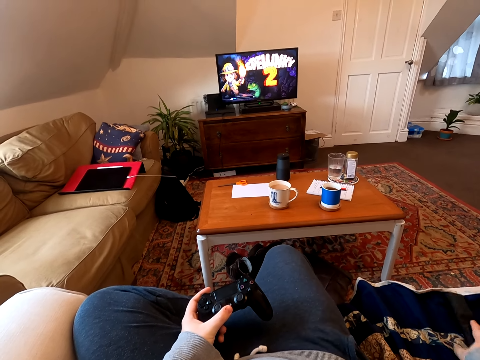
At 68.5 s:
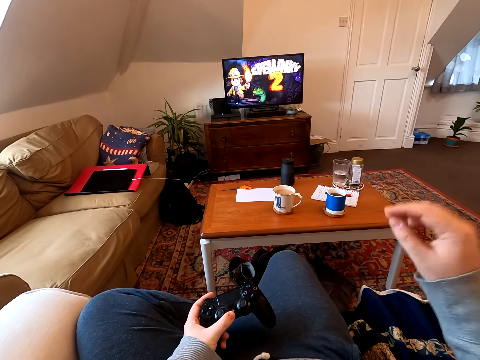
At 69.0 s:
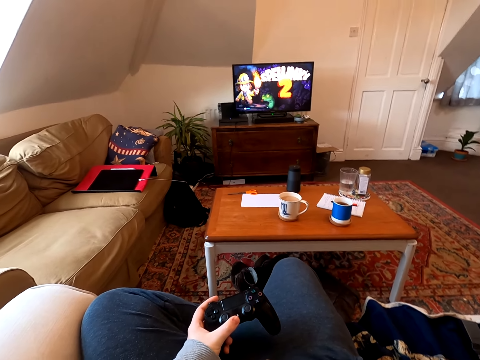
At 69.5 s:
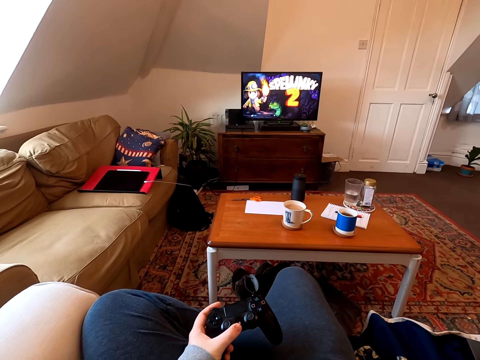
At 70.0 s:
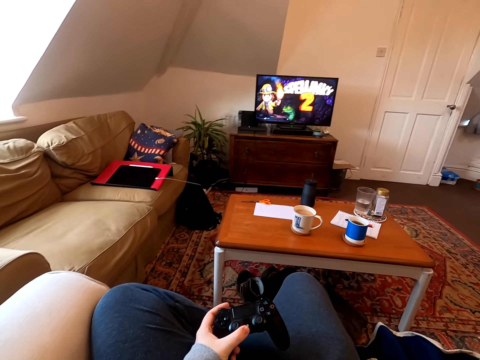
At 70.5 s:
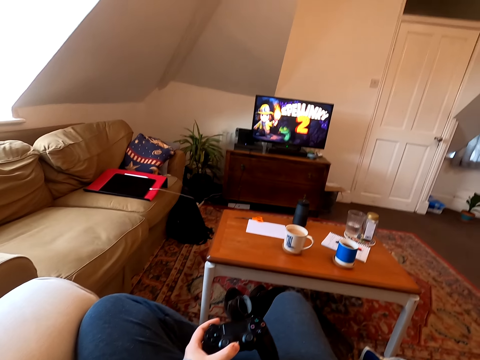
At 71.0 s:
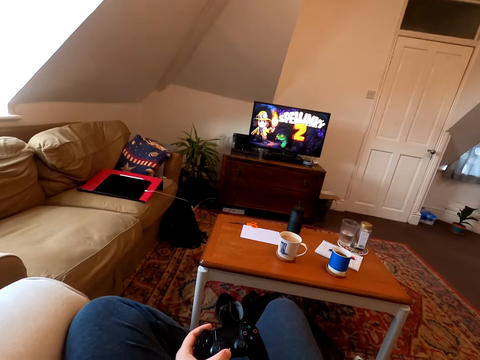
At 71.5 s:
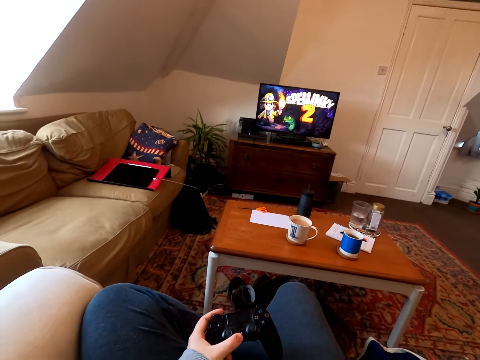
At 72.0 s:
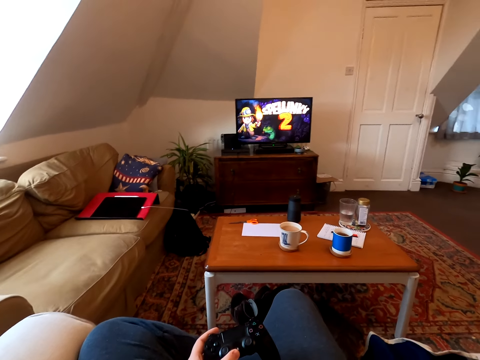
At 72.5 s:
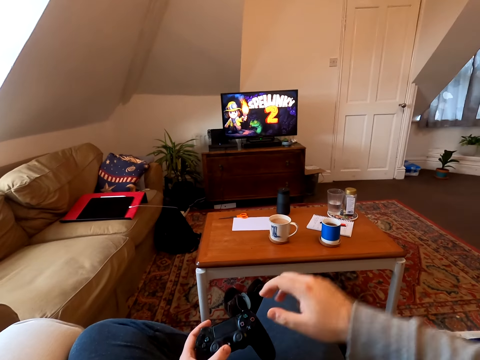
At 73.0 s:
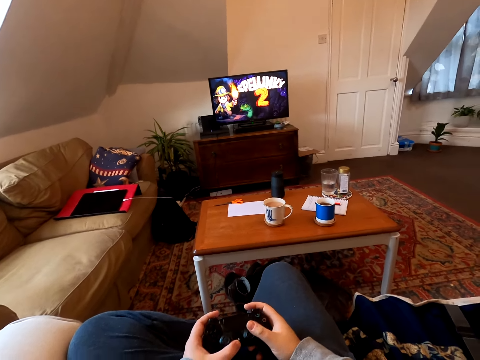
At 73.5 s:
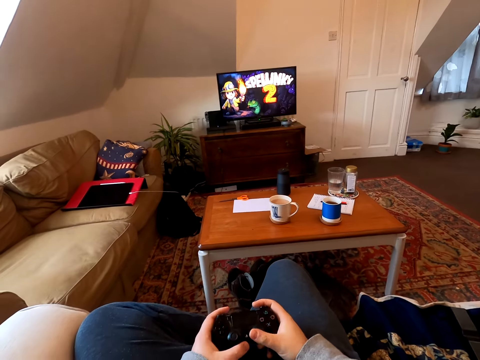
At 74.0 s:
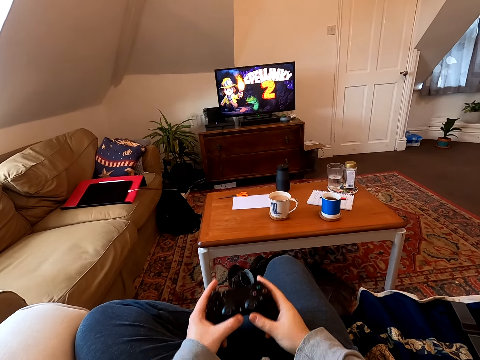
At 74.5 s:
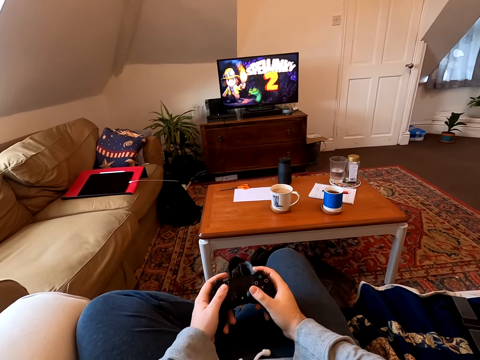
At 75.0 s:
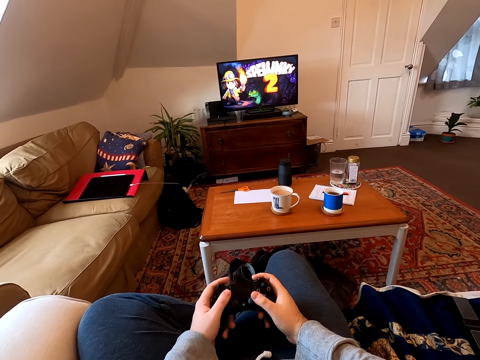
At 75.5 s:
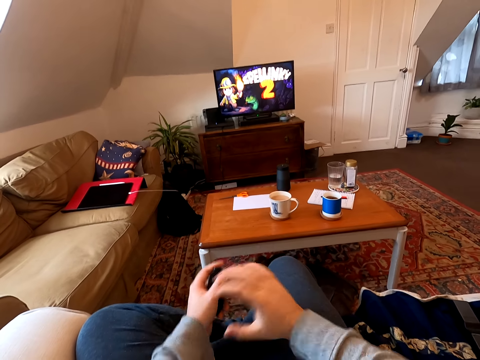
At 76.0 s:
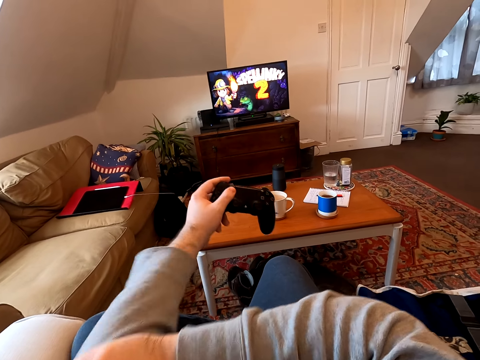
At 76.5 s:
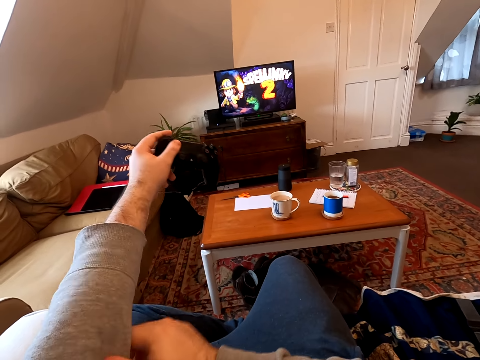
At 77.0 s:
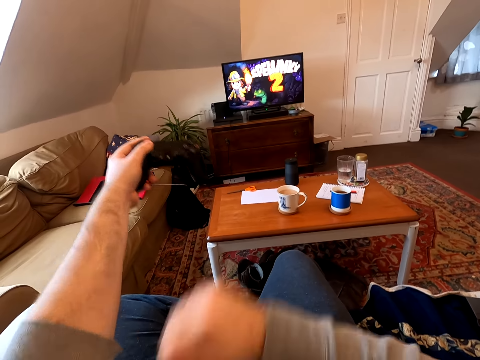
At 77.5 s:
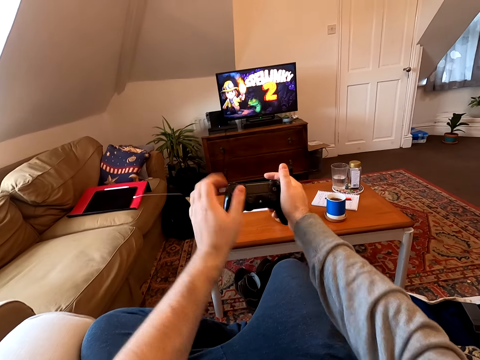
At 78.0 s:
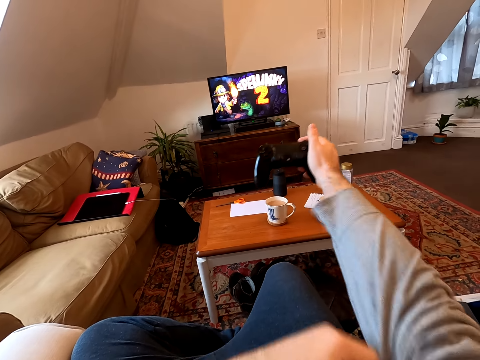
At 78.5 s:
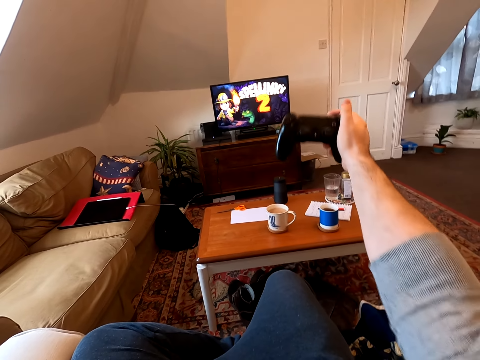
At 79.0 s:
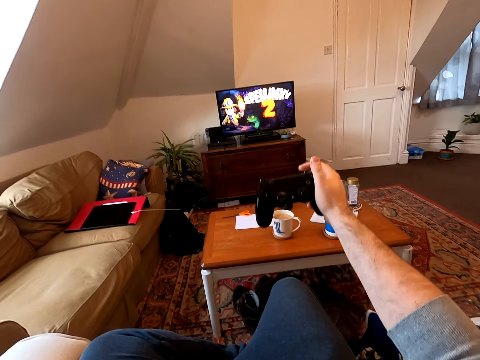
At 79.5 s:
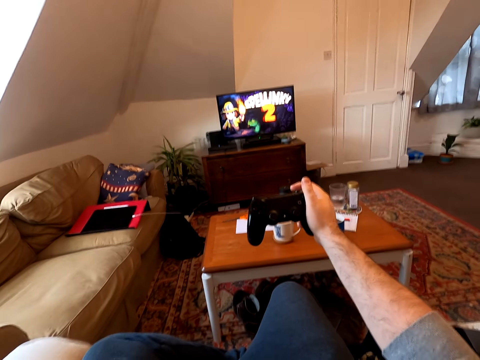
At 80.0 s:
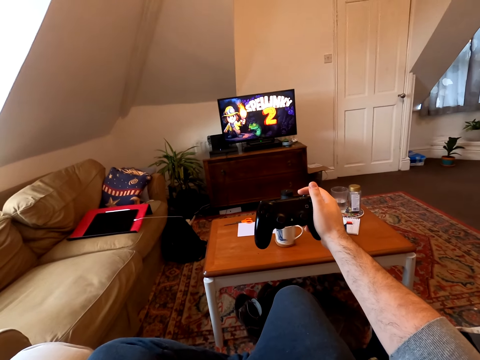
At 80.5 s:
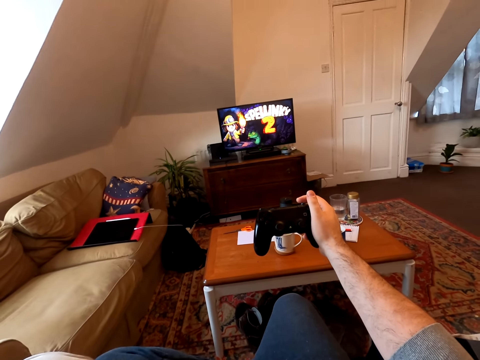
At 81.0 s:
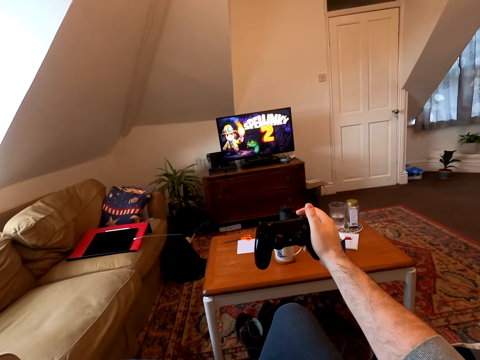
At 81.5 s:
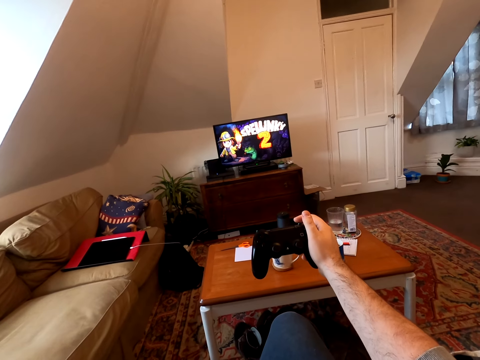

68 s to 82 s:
The camera wearer places the remote control on the couch. He lifts his hand. He puts his hand down. He plays the PlayStation. He pulls back the sleeves of his sweater.

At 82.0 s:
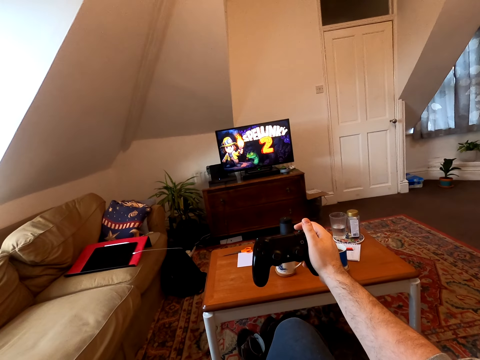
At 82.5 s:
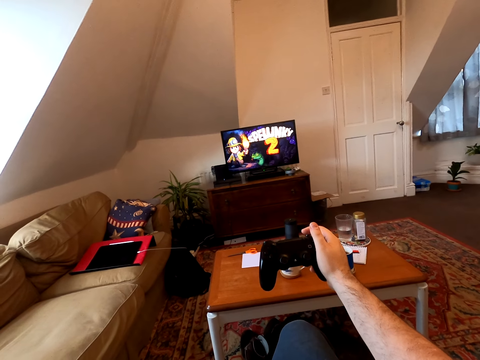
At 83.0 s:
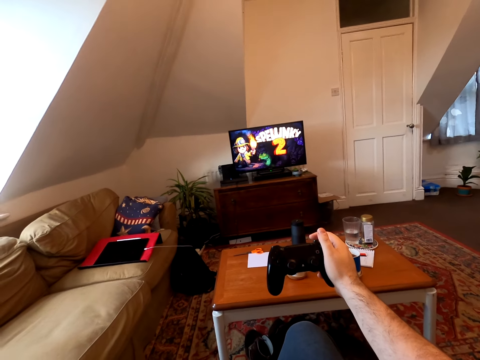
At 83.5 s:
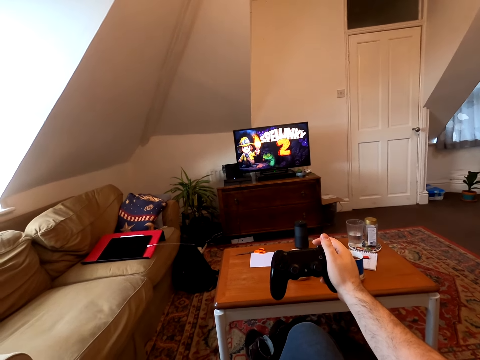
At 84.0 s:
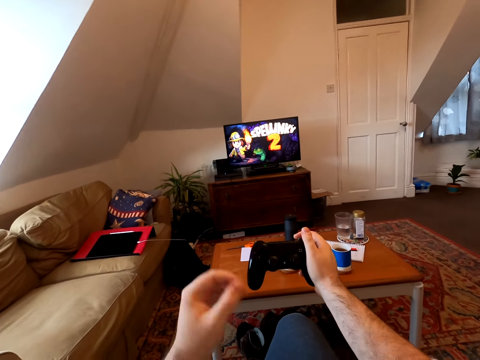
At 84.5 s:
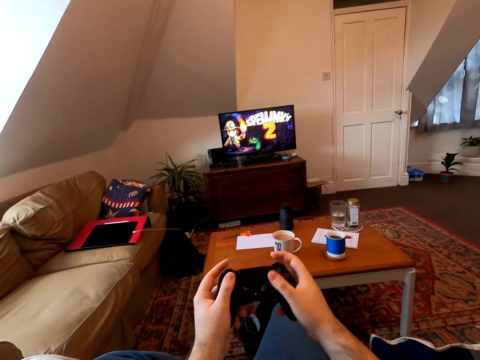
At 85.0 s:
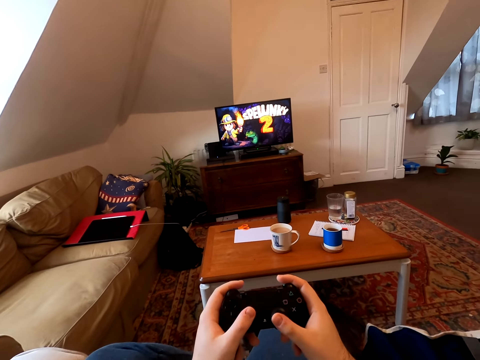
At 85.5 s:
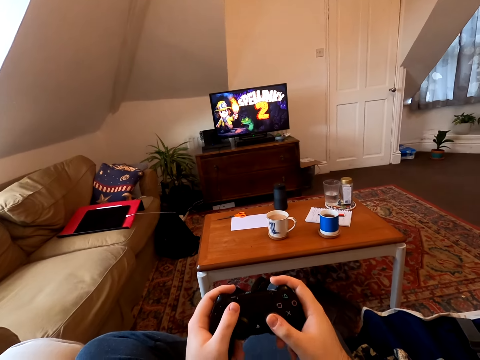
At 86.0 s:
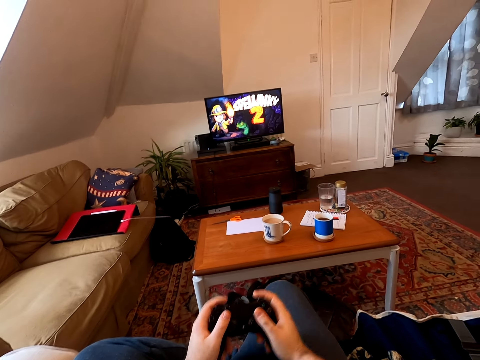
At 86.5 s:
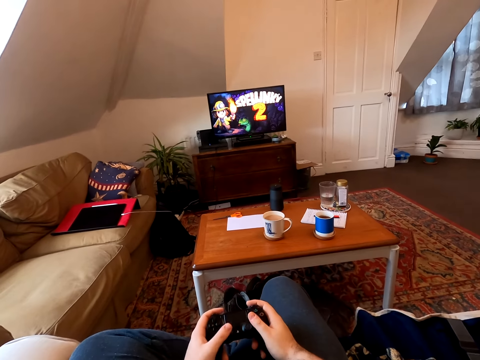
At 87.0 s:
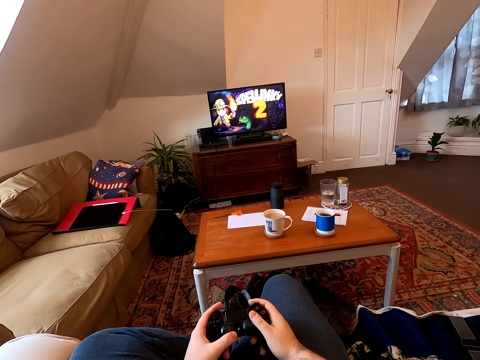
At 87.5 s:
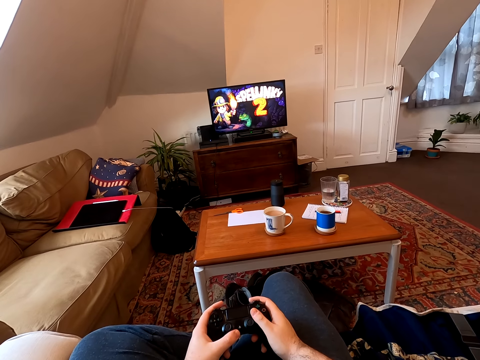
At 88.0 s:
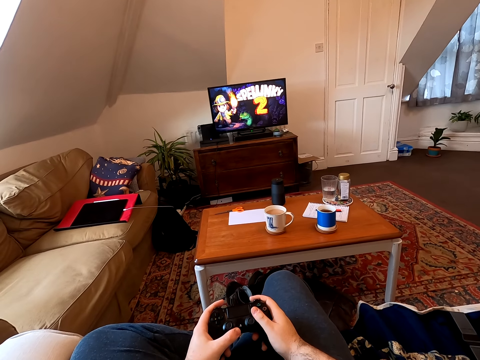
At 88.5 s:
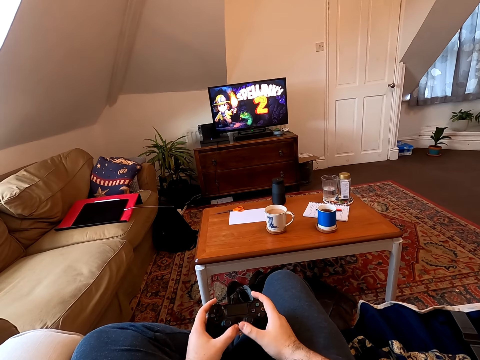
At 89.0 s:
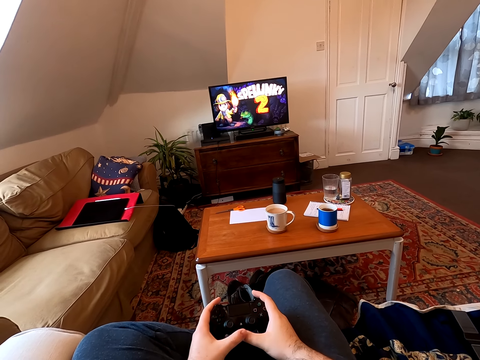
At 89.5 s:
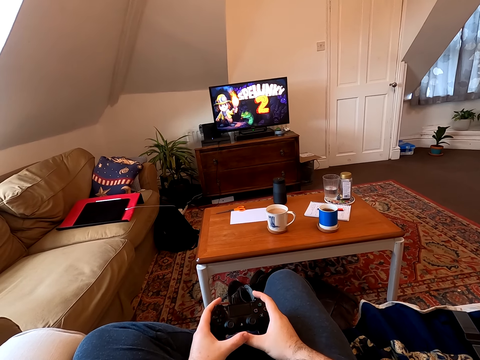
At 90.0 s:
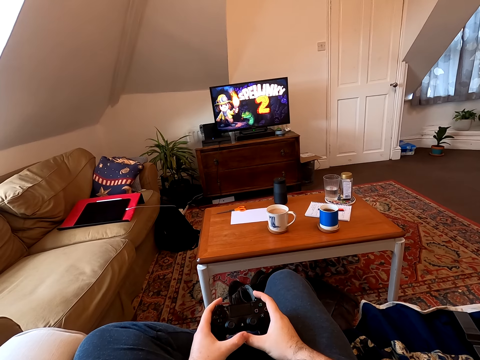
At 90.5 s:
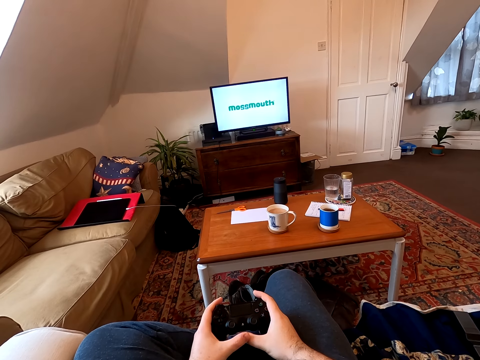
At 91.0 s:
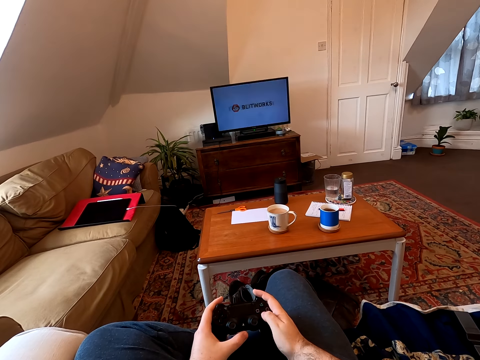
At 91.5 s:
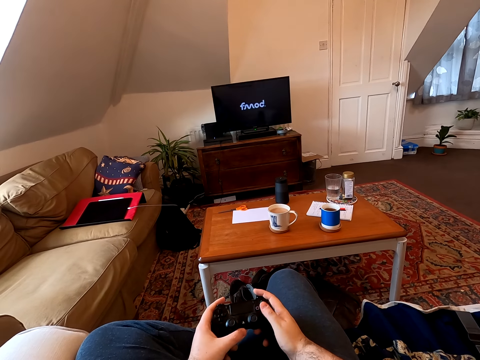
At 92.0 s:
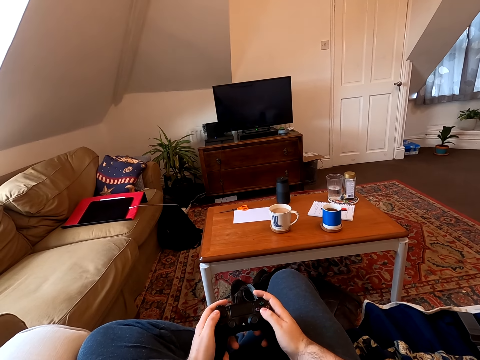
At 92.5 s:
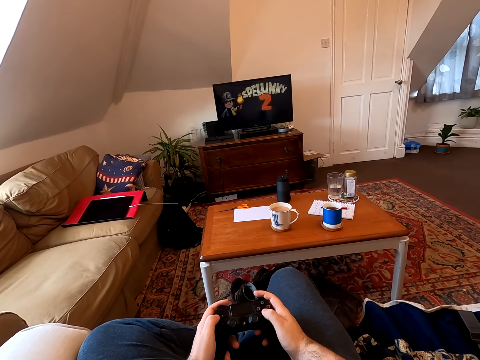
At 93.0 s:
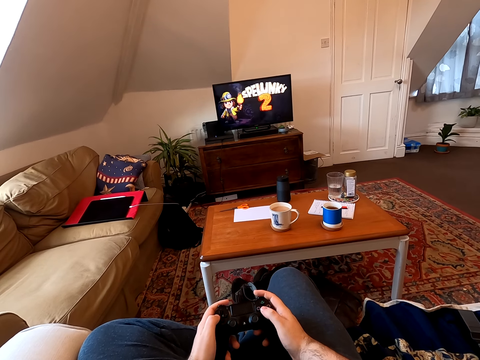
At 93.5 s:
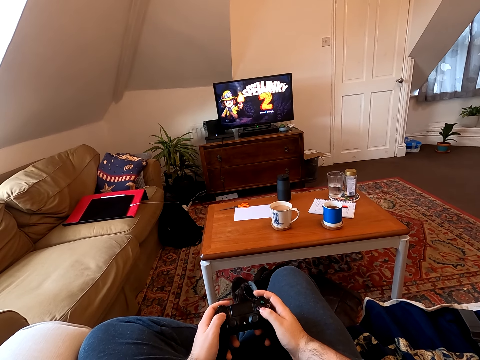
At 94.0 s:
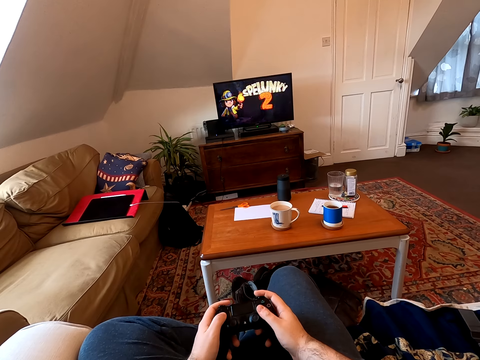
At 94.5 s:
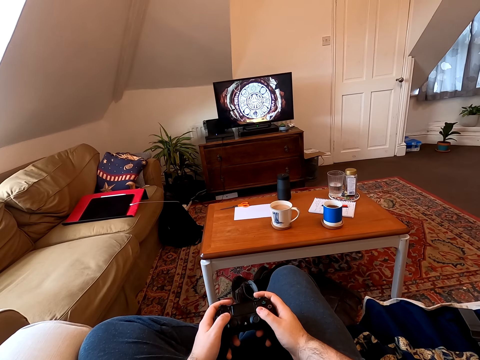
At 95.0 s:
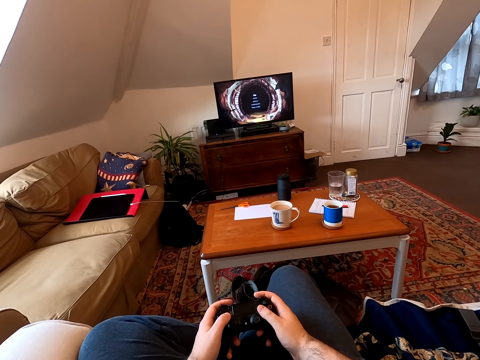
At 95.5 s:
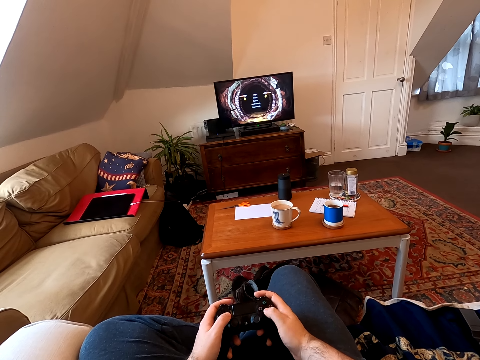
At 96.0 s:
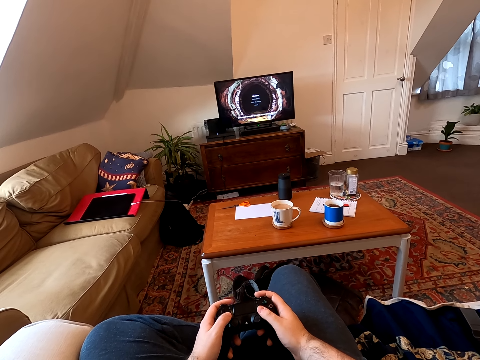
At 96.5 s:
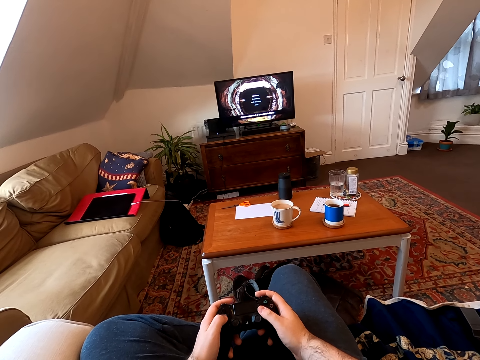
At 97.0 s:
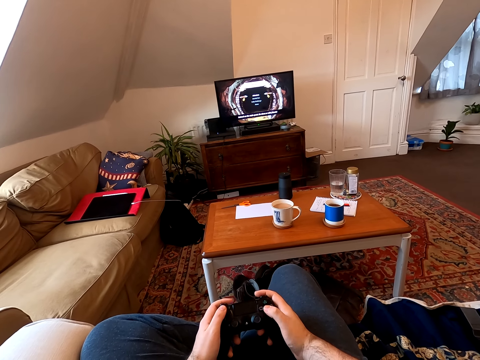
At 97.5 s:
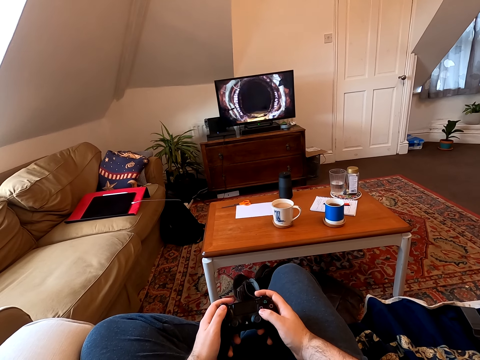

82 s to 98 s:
The camera wearer holds the controller with both hands. They play the PlayStation. They play a video game.
